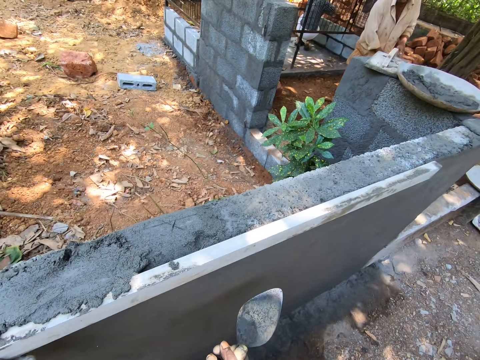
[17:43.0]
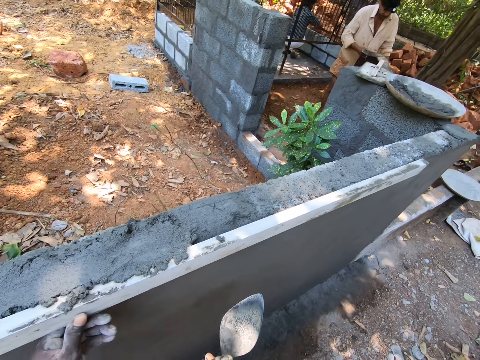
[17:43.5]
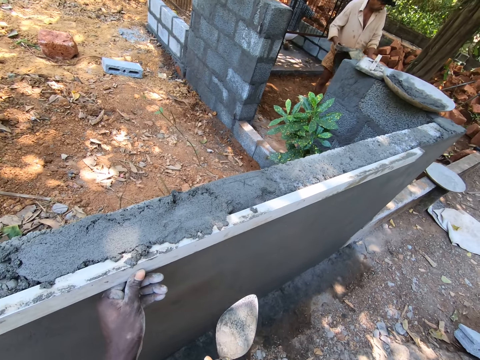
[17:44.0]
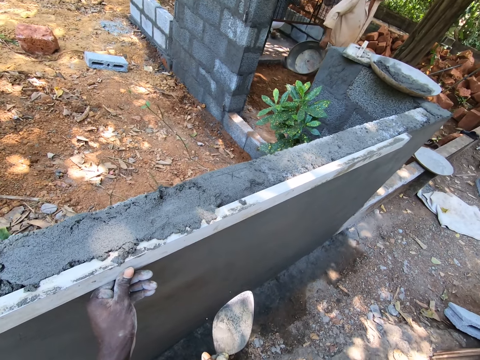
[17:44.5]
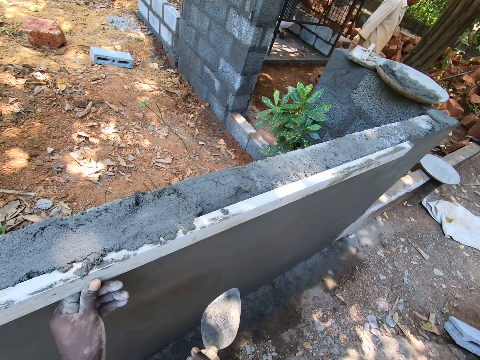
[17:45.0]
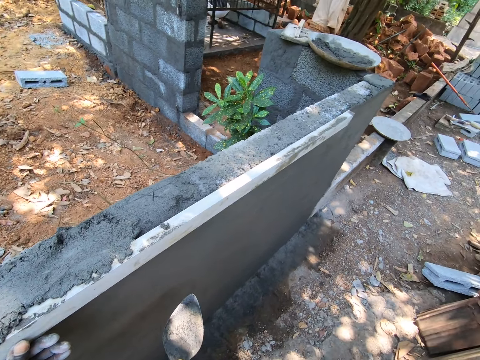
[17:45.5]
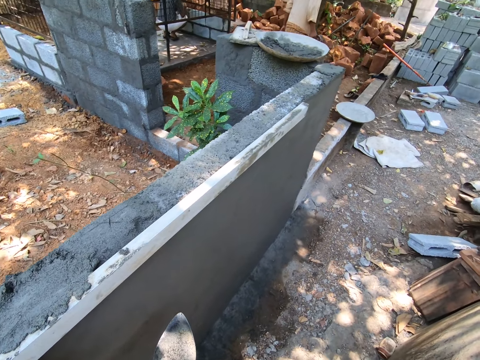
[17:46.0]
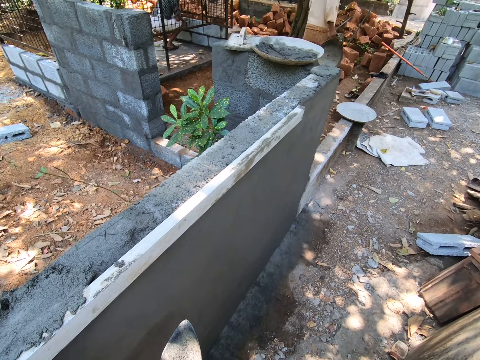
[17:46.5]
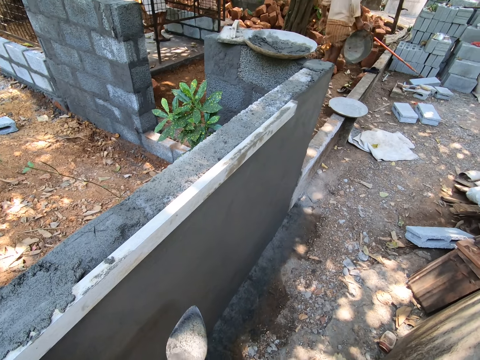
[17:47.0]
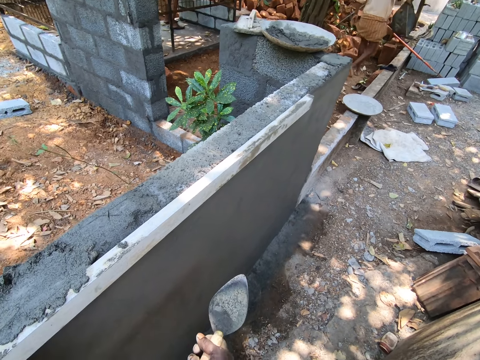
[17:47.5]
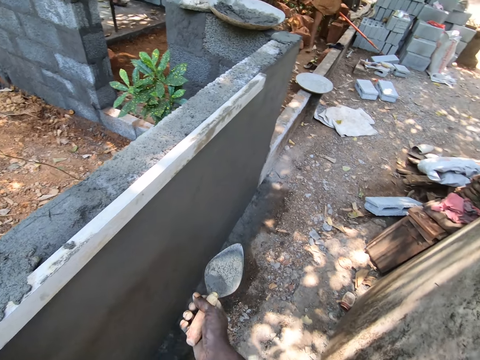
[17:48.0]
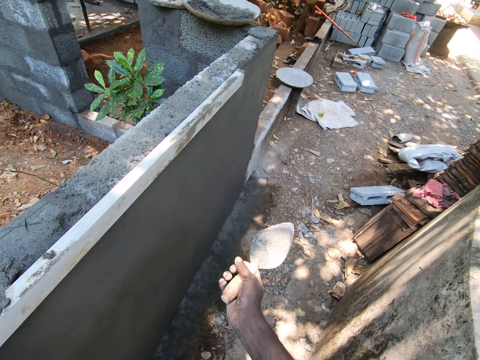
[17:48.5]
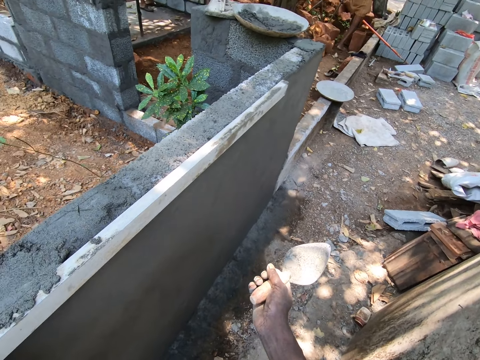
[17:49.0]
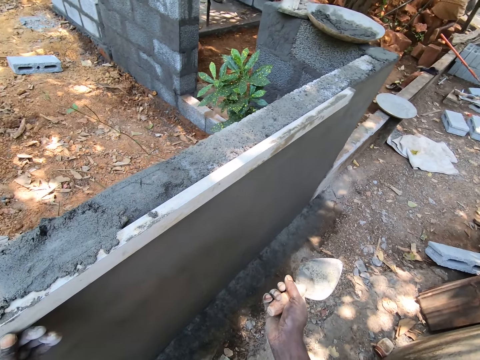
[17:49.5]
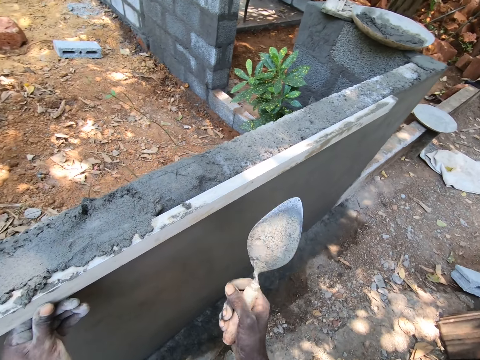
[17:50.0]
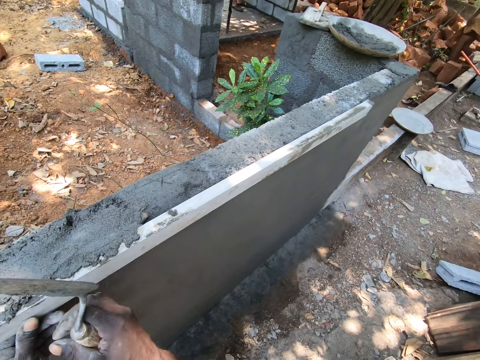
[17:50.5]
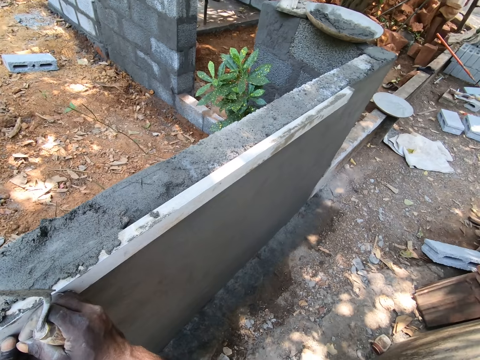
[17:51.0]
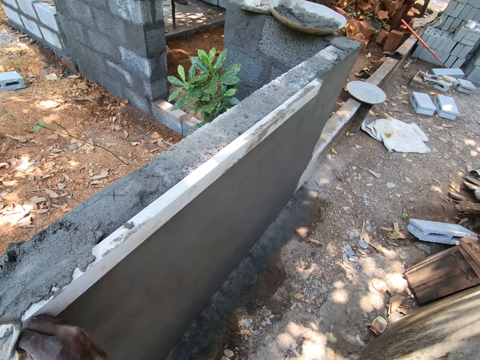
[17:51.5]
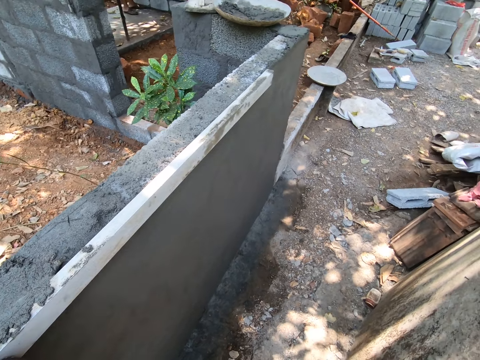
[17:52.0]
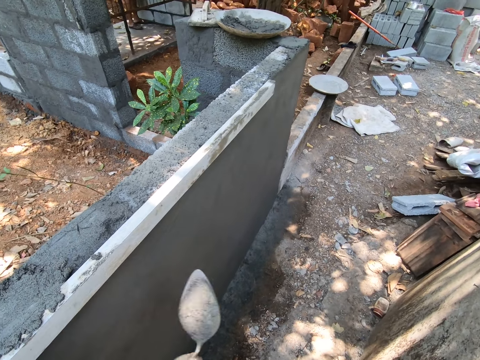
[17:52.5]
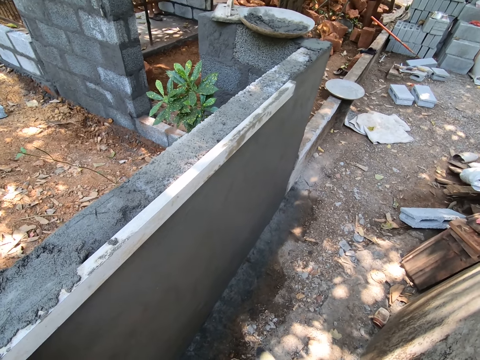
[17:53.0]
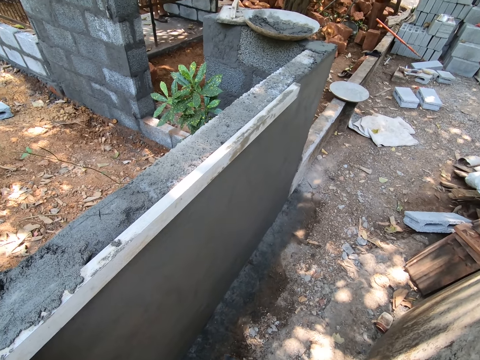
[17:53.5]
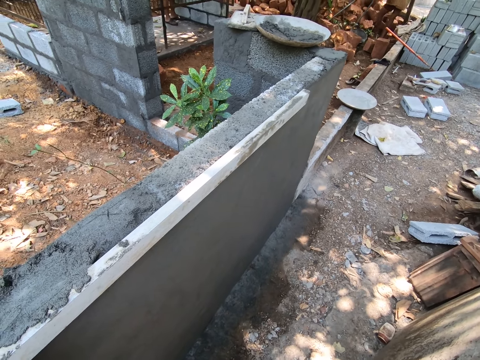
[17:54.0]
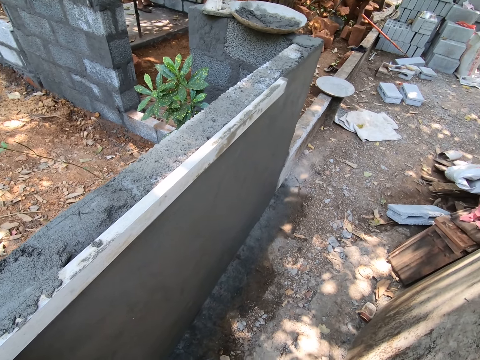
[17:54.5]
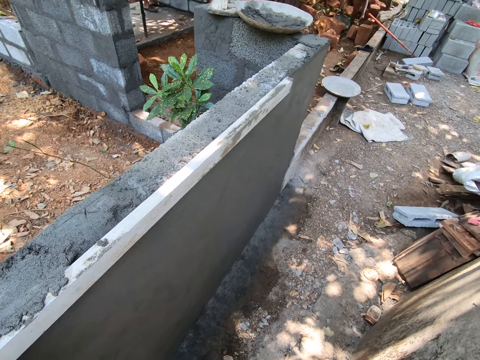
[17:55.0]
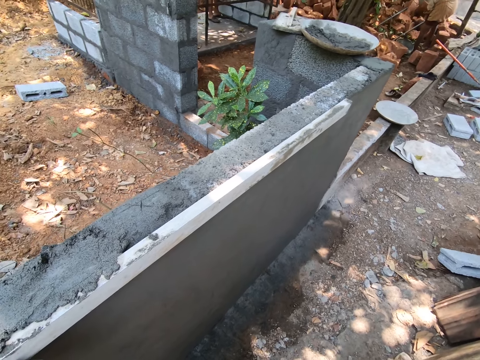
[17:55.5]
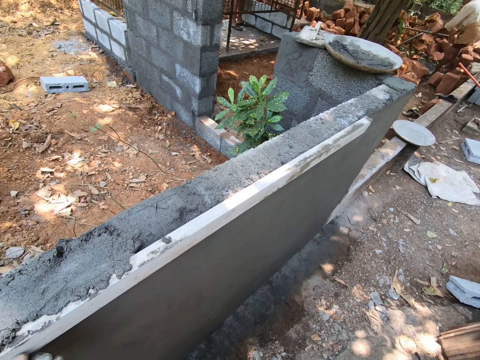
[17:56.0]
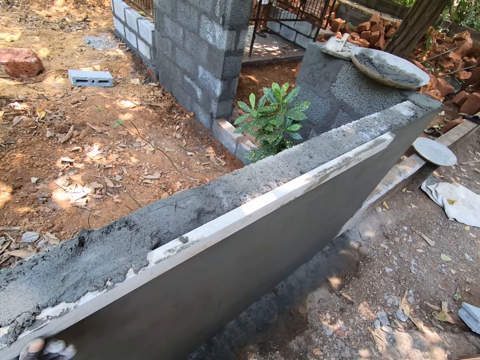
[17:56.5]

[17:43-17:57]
The camera wearer looks around. They put the right hand on the screed. They look on the wall.

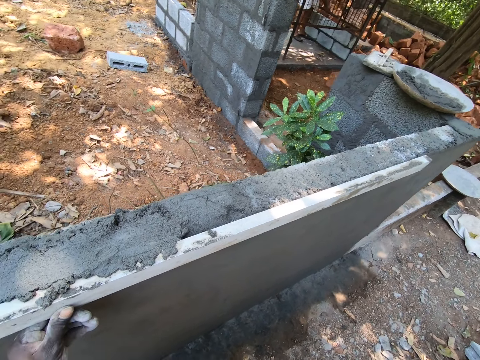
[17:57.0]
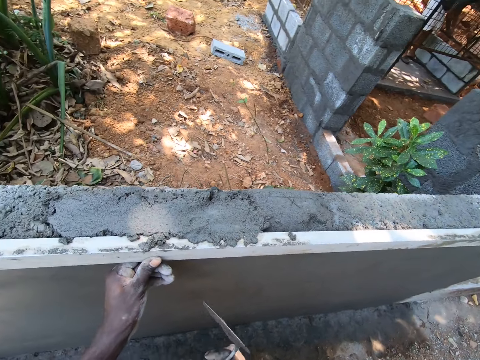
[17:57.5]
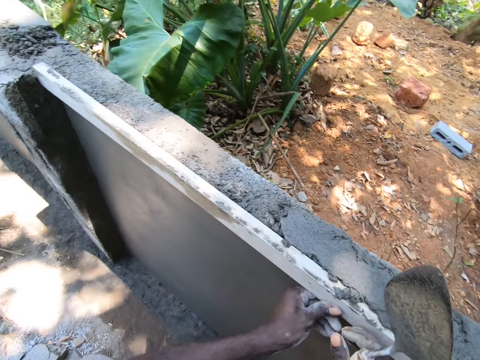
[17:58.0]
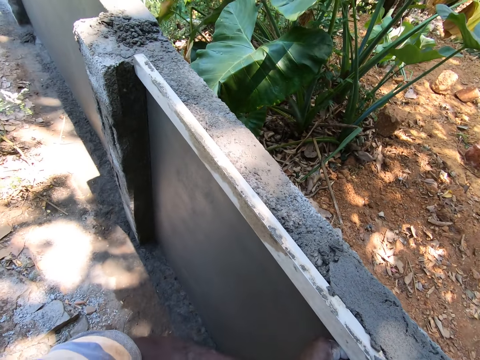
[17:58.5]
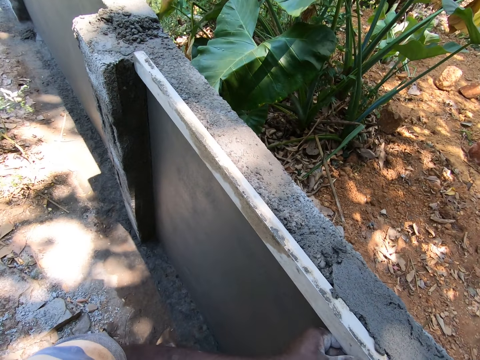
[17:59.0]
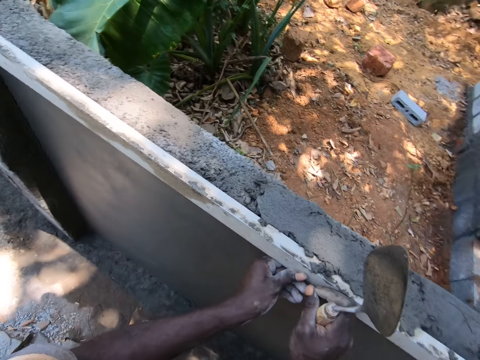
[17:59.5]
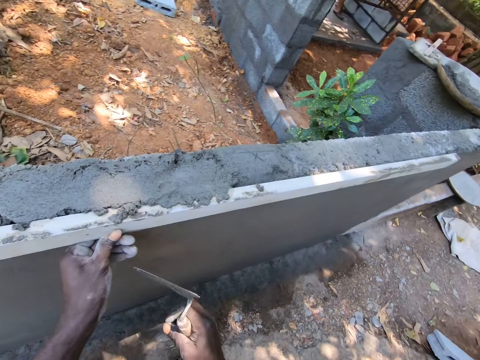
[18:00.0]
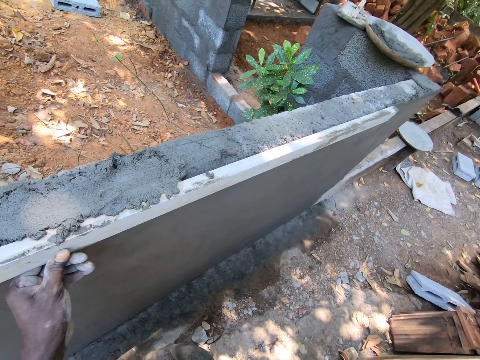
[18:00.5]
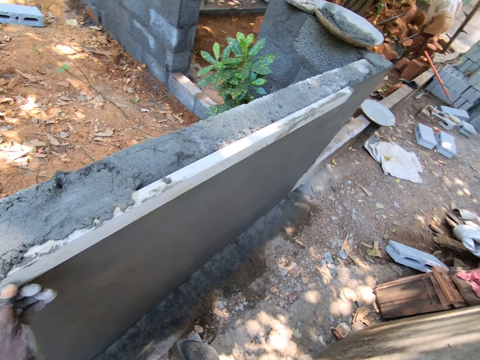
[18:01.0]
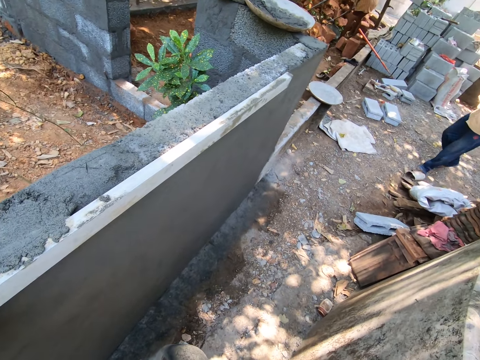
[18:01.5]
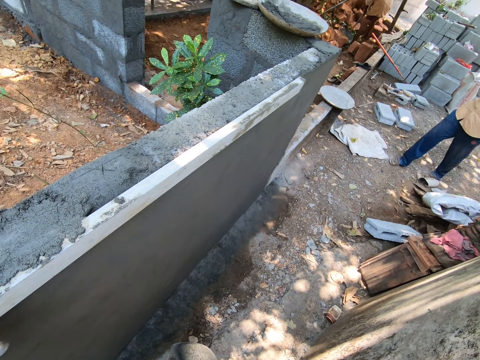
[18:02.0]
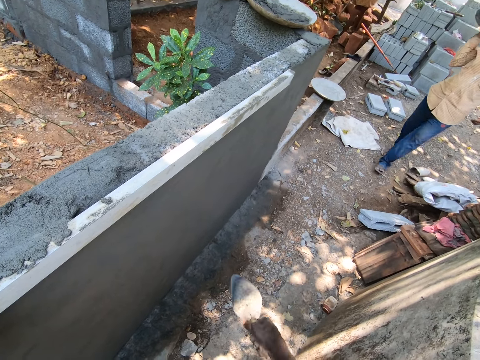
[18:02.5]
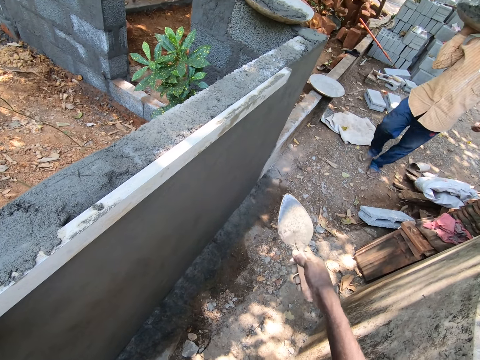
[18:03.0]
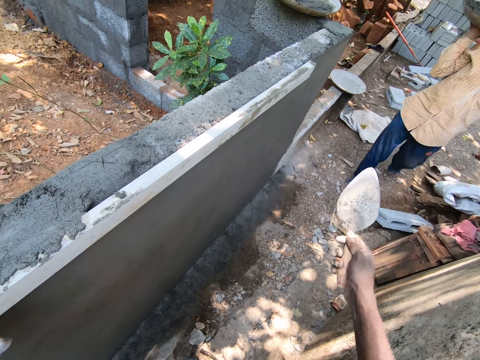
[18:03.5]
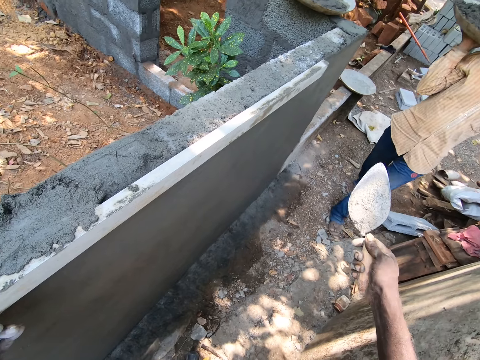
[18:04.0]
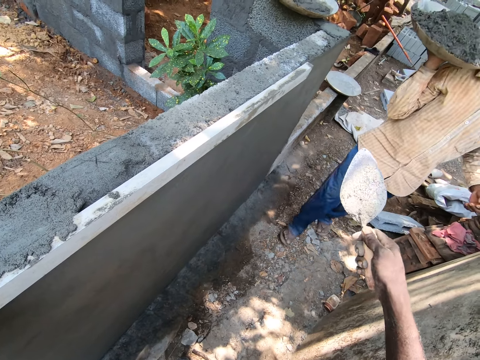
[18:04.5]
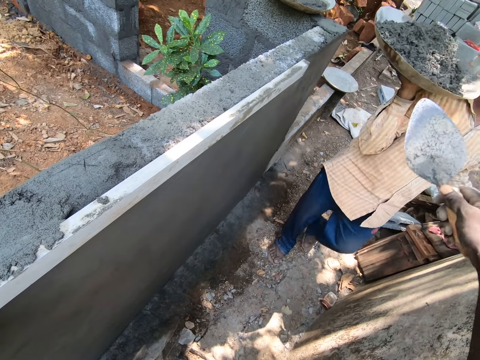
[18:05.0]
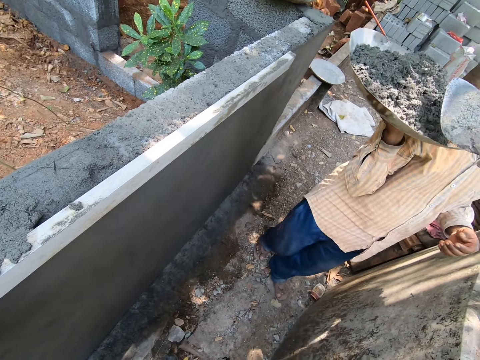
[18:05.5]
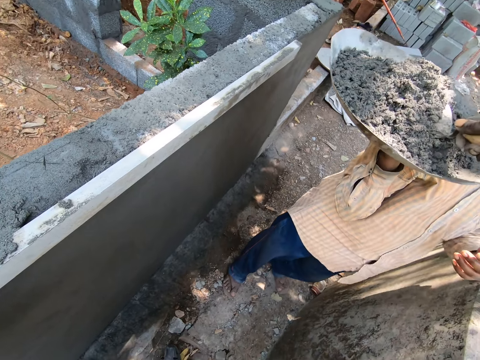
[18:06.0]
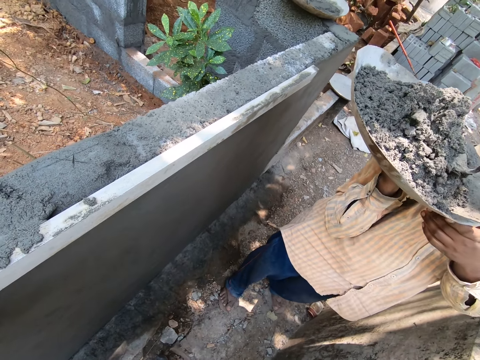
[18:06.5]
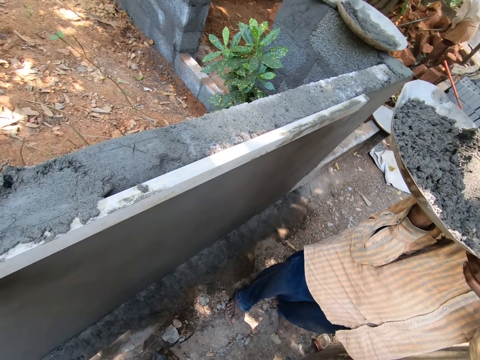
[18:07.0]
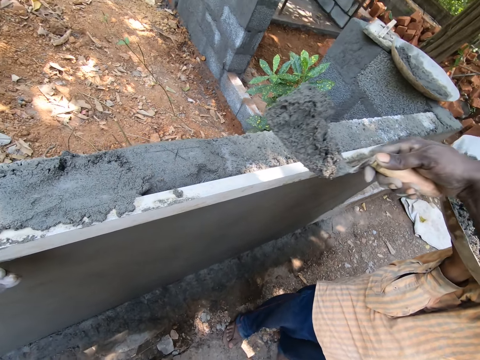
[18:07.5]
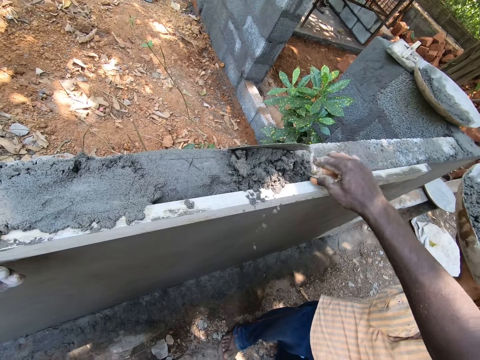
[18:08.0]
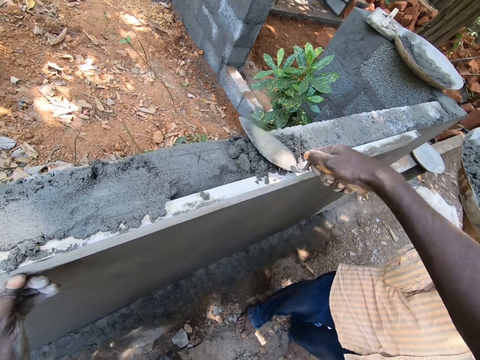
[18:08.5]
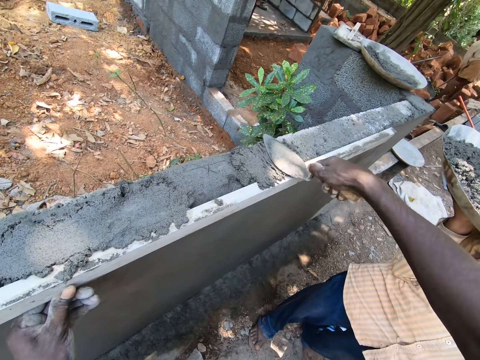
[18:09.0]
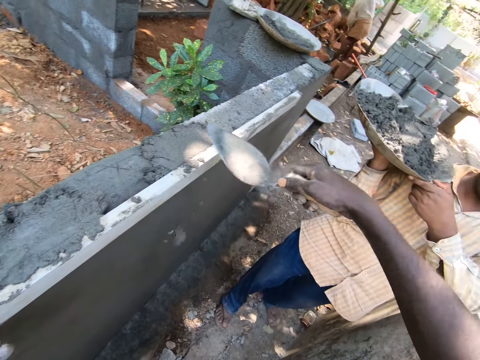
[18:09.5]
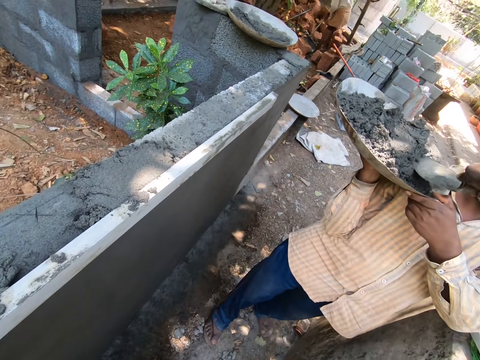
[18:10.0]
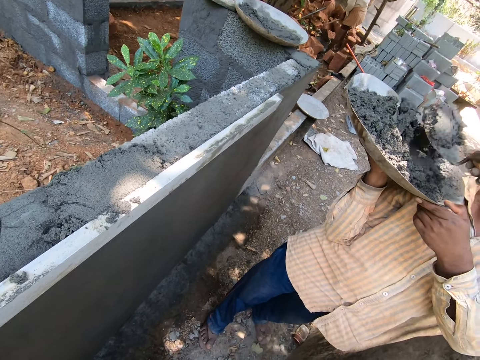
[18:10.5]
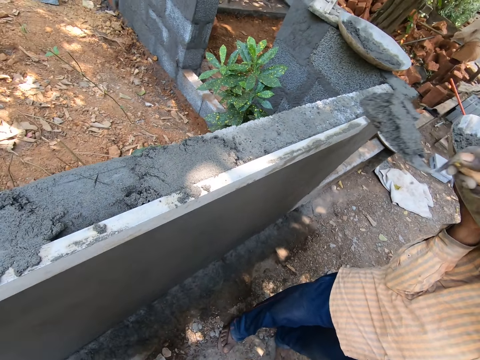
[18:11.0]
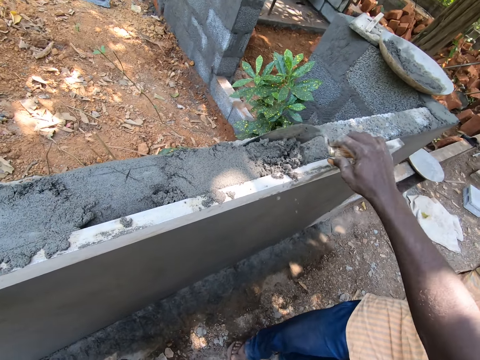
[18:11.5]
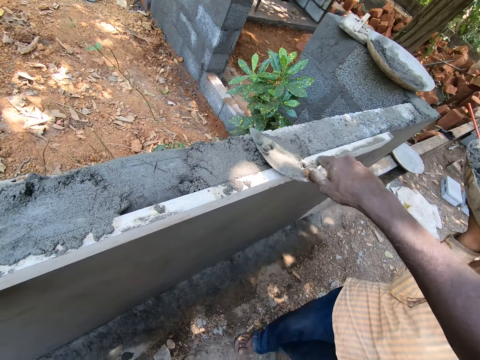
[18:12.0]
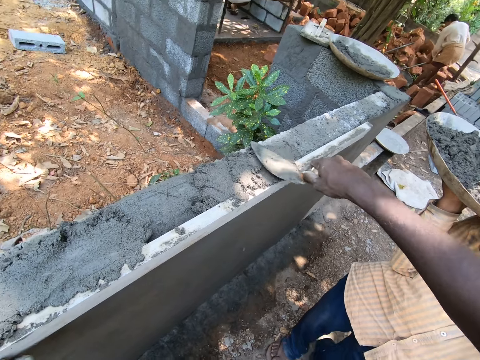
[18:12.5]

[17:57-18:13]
The camera wearer raises a trowel in the right hand. He takes a plaster or mortar with the trowel with his right hand. He puts the plaster on the wall with the trowel with his right hand. He presses on the mortar with the trowel. He spreads the plaster on the wall with the trowel with his right hand. He takes the plaster with the trowel with his right hand, puts the plaster on the wall with the trowel with his right hand, and presses on the mortar with the trowel.
